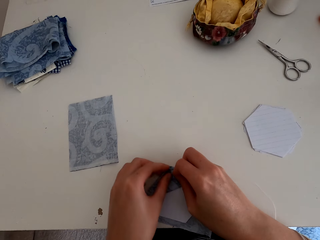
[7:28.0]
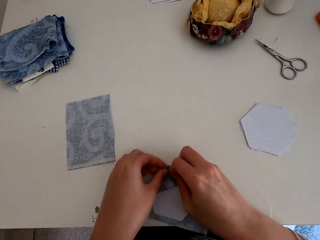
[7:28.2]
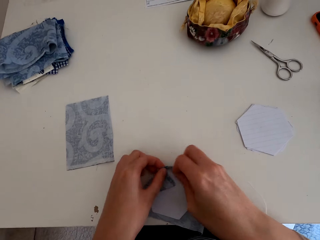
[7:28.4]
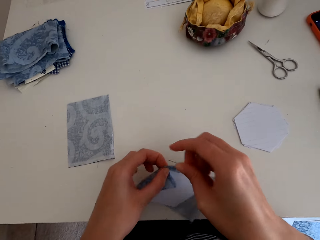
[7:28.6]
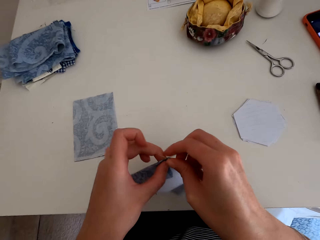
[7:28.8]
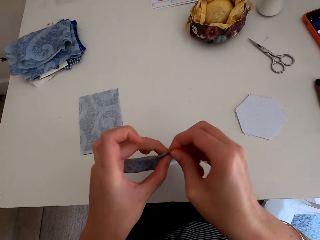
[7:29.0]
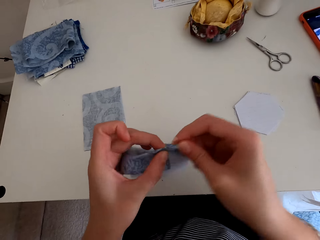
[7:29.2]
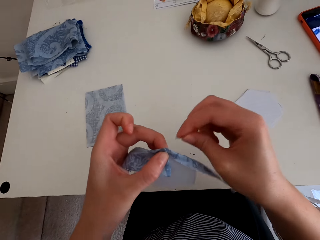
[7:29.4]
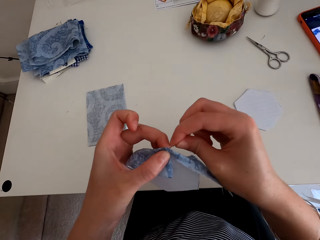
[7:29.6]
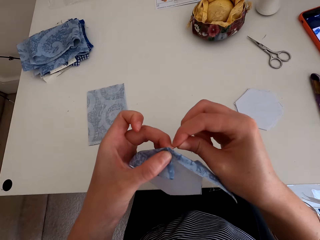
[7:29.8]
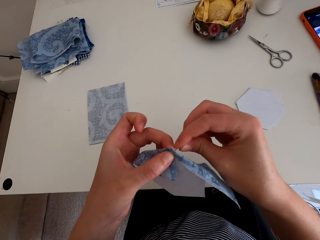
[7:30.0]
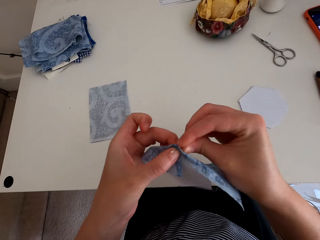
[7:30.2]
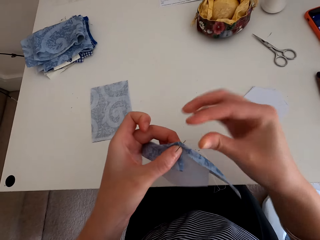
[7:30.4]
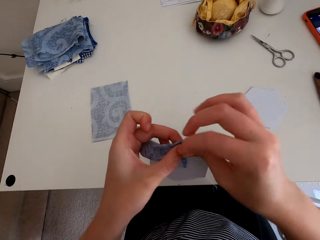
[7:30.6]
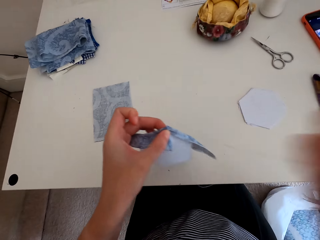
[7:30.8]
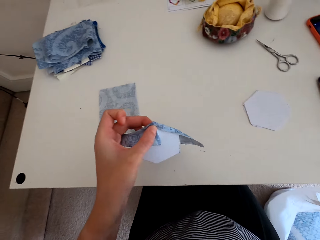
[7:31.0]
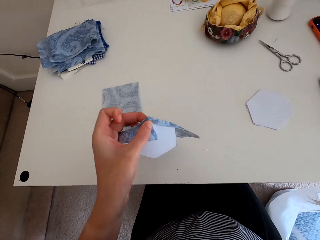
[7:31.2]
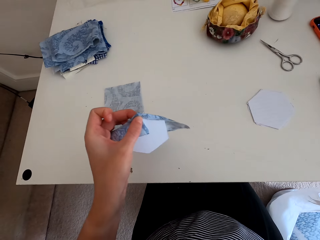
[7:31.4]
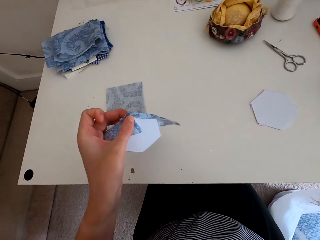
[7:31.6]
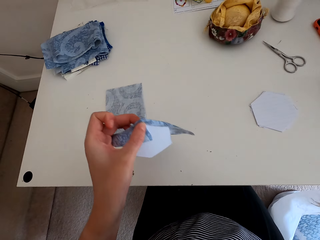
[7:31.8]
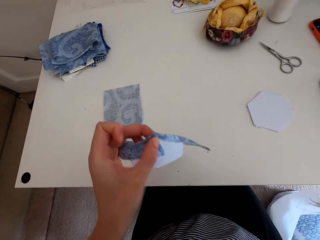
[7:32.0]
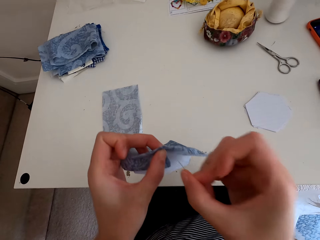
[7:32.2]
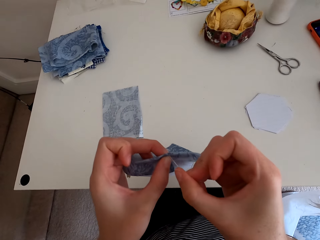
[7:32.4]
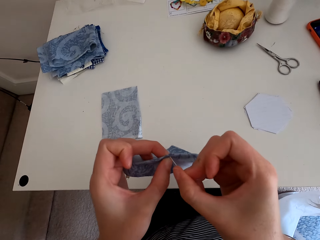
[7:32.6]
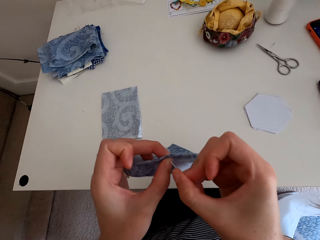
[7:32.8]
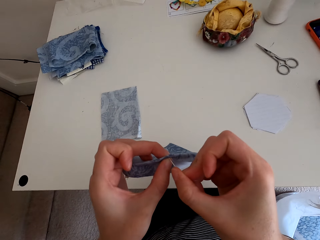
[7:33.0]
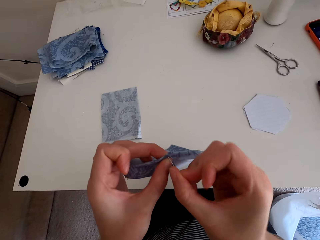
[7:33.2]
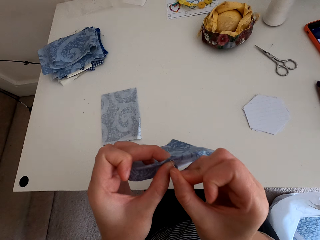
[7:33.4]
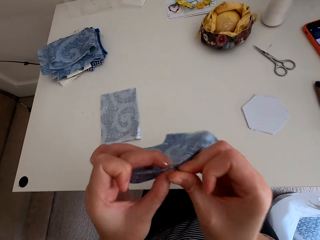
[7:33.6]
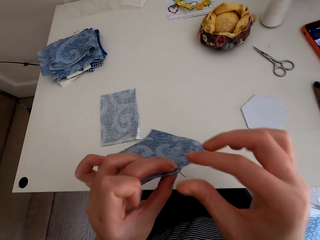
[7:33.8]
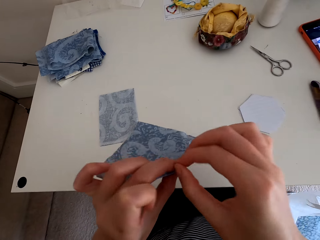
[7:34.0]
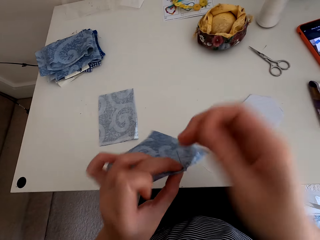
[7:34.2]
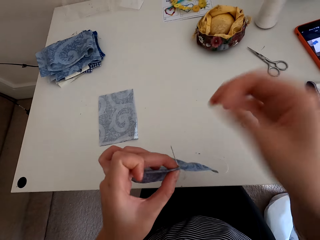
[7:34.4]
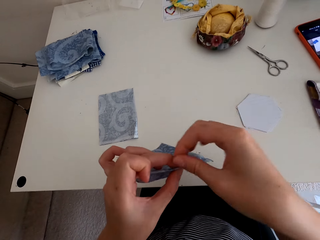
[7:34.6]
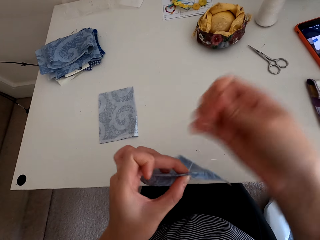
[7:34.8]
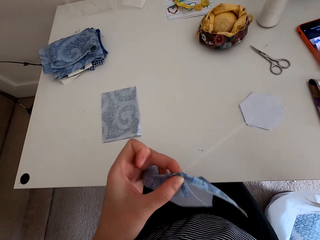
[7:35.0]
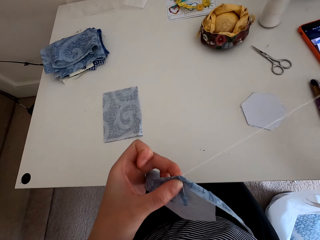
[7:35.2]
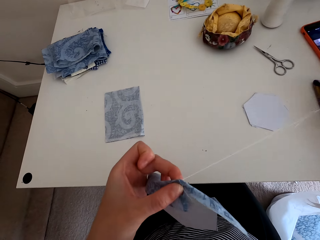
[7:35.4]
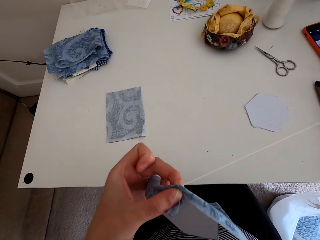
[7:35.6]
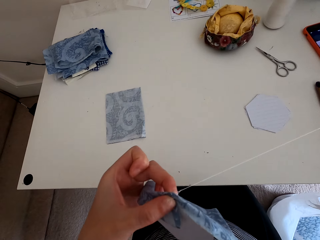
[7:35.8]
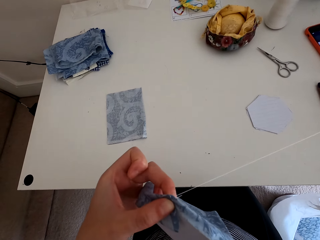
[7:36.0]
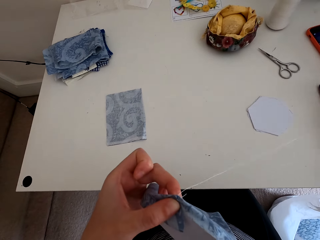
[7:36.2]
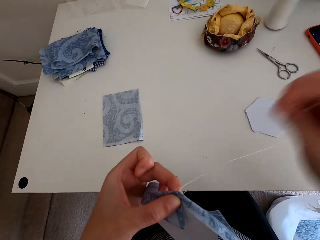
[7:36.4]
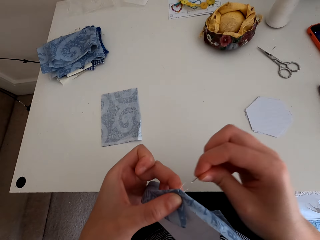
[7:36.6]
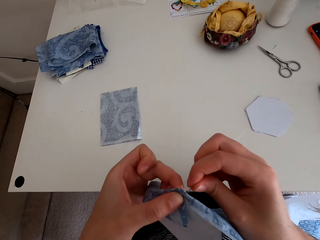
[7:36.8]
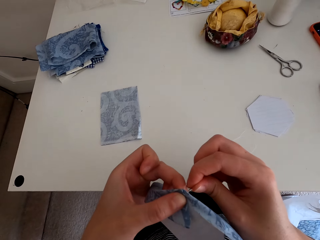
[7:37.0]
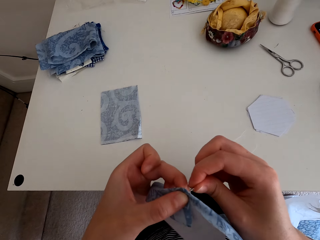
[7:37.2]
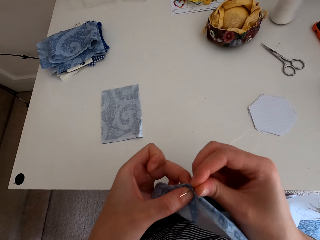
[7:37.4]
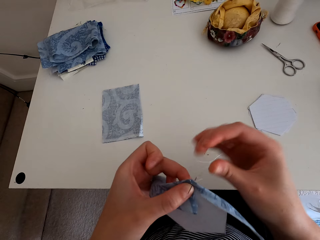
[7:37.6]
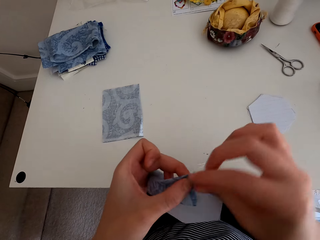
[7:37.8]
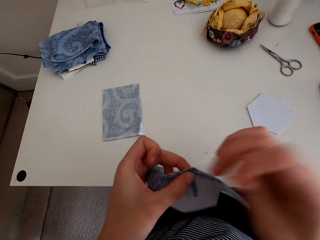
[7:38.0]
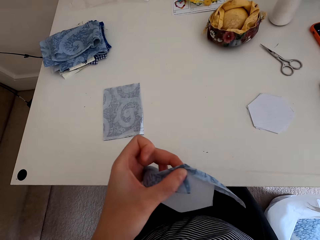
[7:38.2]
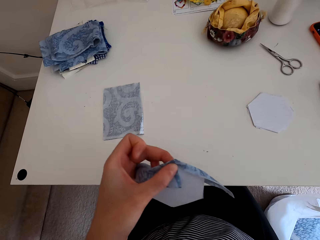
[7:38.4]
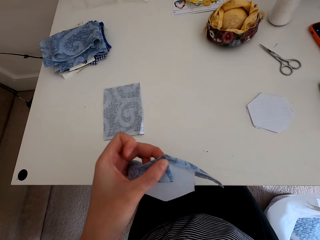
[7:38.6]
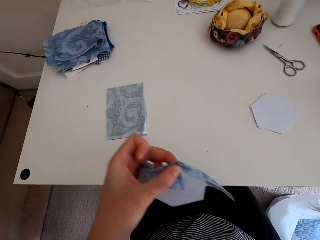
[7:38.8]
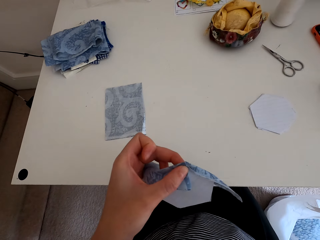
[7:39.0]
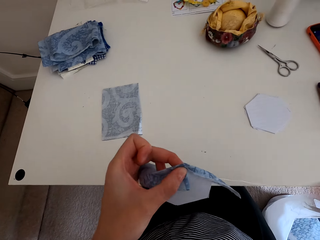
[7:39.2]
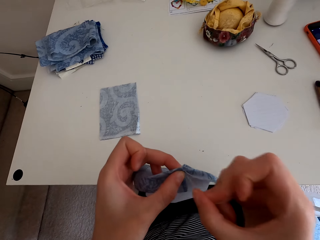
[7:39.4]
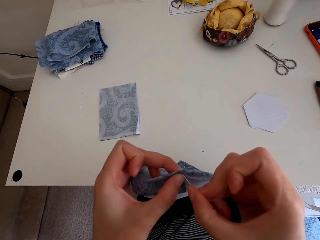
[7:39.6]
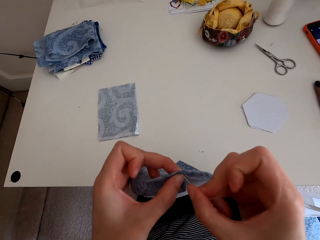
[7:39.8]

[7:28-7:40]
The camera wearer sews the cloth material with a needle and thread.

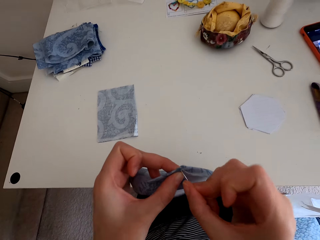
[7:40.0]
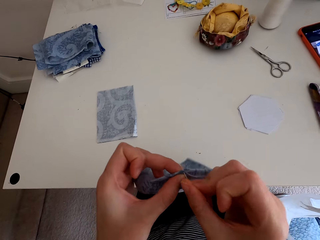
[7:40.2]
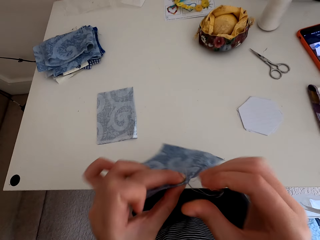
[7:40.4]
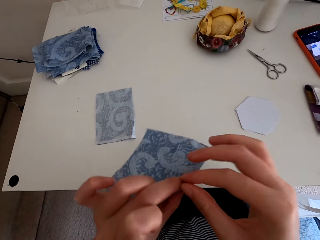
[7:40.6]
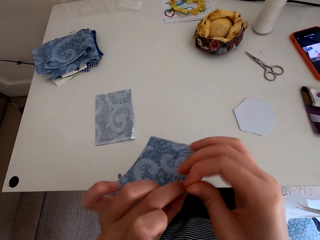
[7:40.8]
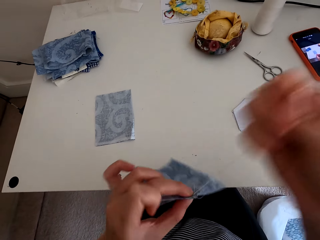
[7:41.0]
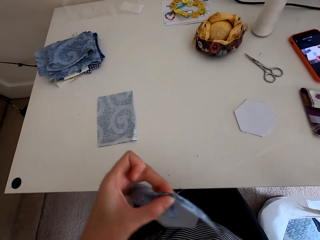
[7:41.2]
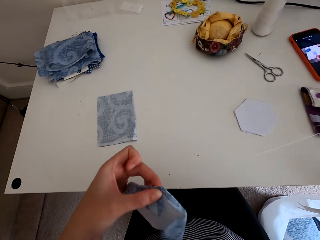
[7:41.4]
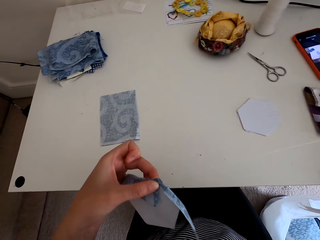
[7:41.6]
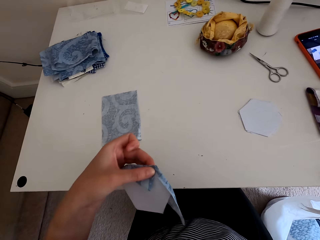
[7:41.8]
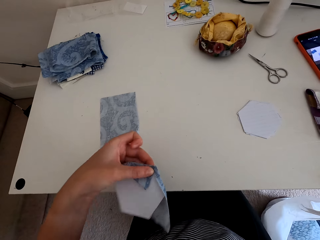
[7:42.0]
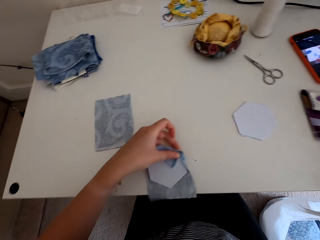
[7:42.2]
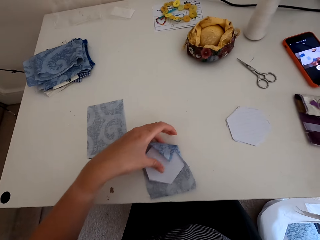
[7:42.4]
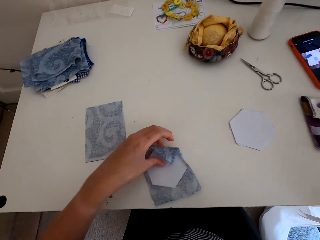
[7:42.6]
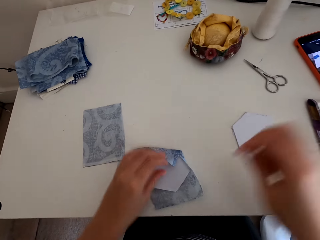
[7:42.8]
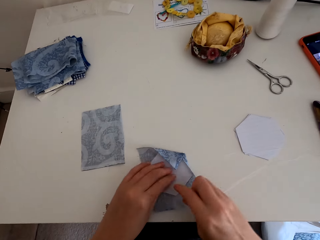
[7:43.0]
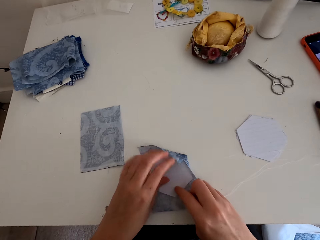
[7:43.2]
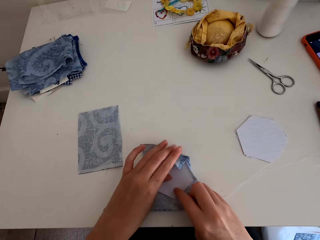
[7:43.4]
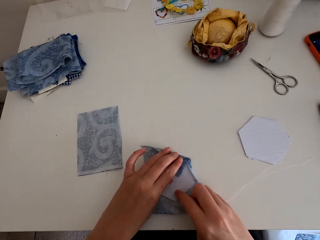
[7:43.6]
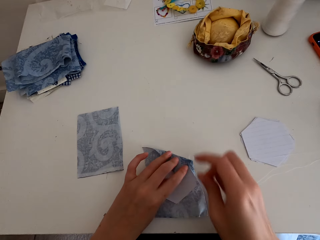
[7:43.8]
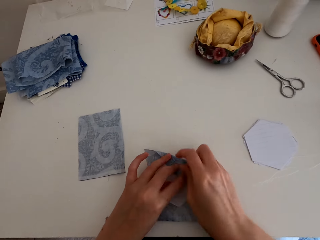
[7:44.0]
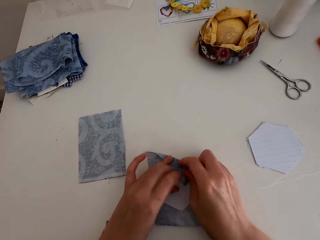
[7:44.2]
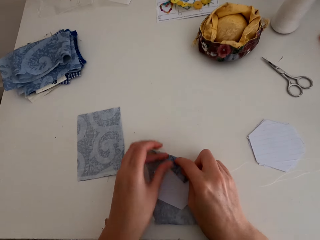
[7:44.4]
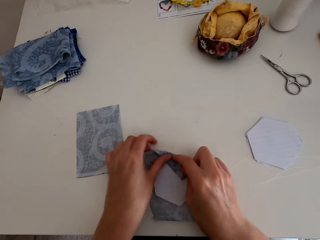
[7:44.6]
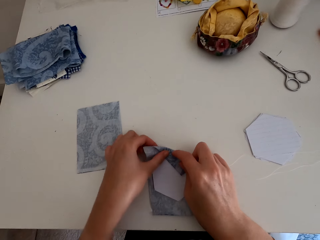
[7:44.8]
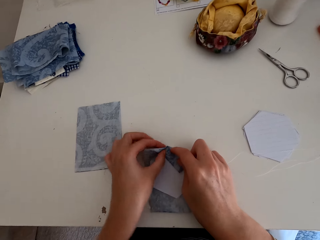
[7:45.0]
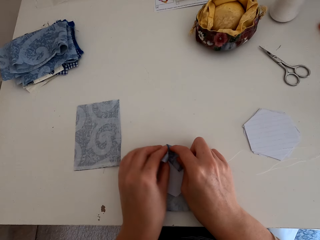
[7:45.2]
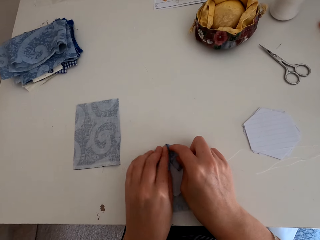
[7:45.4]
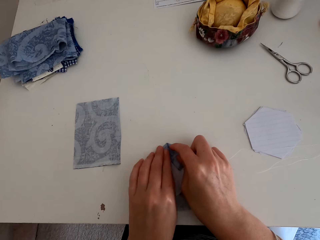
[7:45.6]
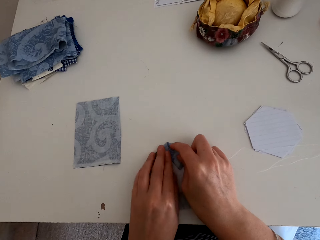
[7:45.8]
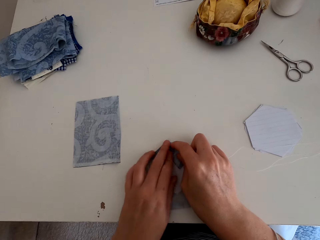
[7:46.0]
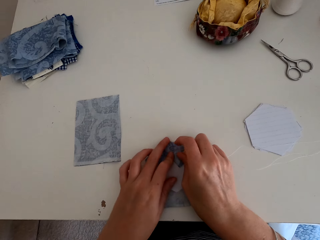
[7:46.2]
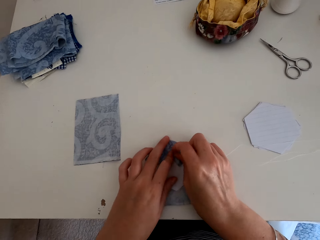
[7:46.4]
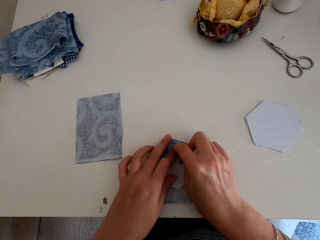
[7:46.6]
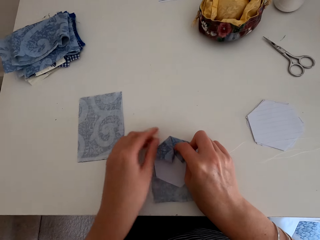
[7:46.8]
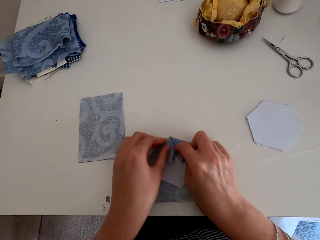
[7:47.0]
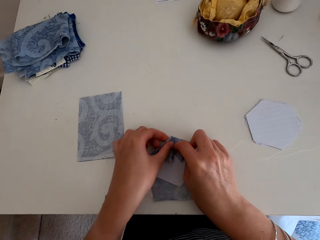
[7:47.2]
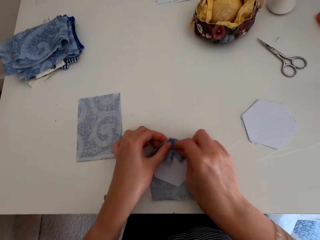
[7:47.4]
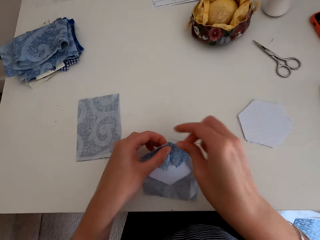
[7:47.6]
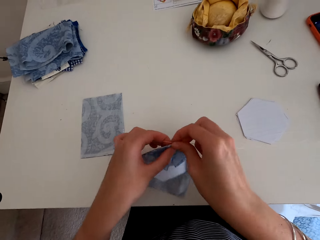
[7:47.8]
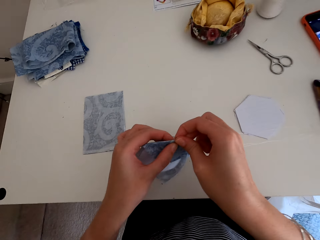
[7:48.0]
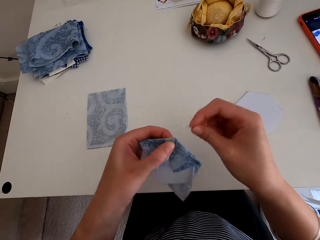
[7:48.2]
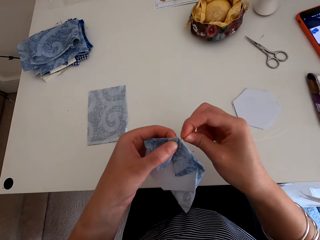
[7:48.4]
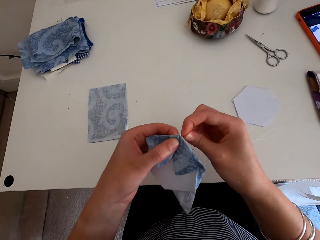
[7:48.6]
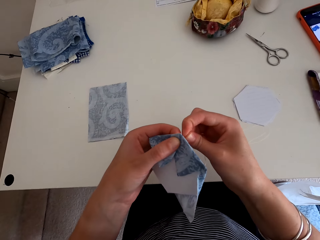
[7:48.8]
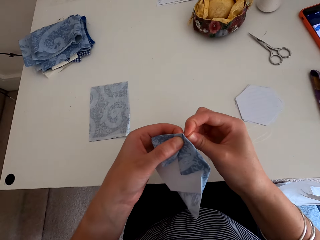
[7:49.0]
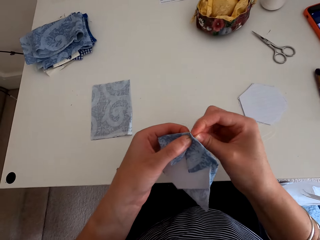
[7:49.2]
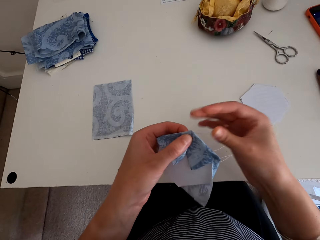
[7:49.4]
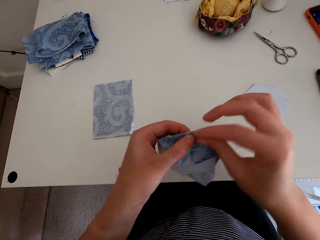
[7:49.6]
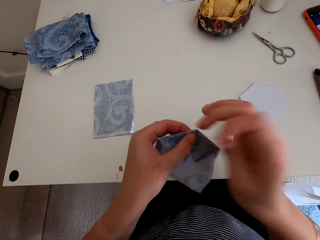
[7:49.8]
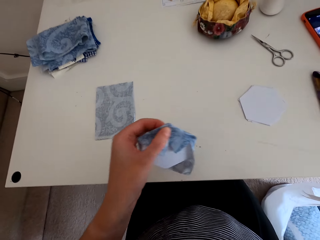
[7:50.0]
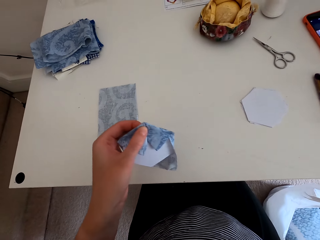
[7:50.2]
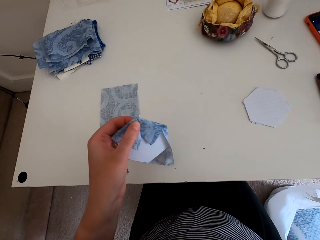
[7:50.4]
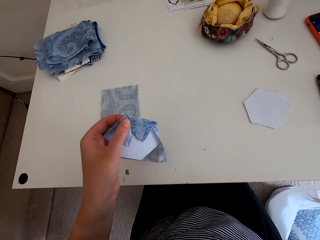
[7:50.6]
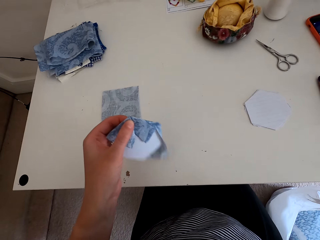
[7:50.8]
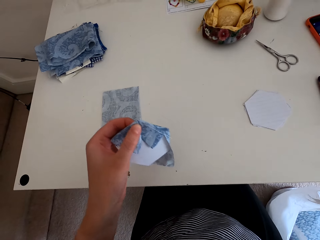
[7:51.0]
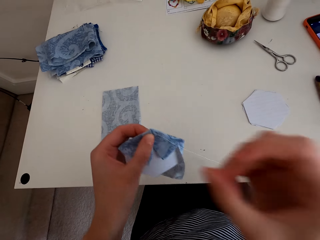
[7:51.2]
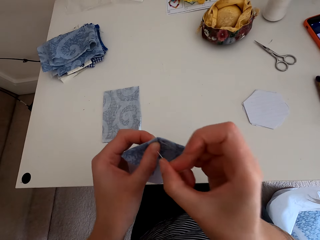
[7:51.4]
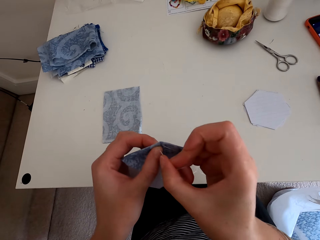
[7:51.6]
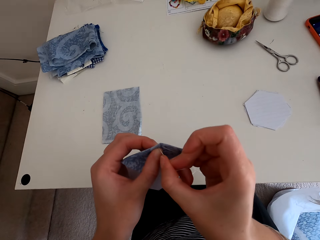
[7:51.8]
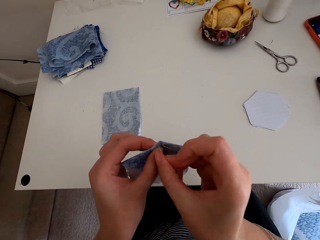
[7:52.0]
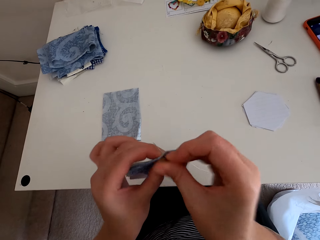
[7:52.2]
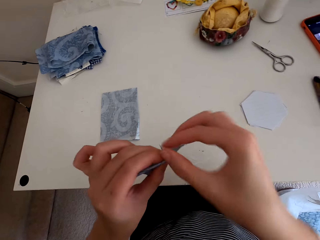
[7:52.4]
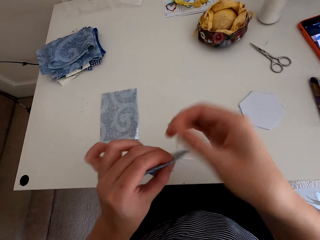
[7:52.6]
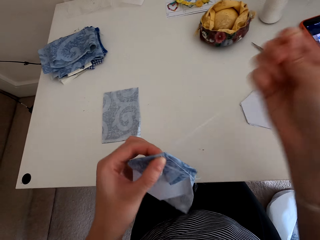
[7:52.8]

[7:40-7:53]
The camera wearer puts the cloth material on the table. They fold the cloth material. They sew the cloth material with a needle and thread.
